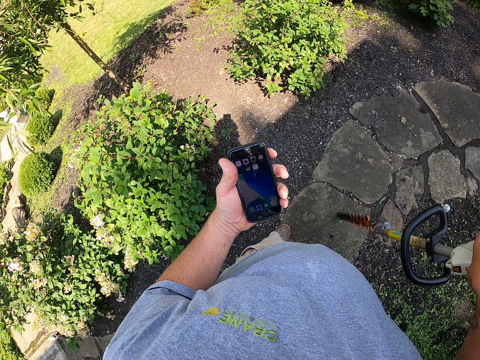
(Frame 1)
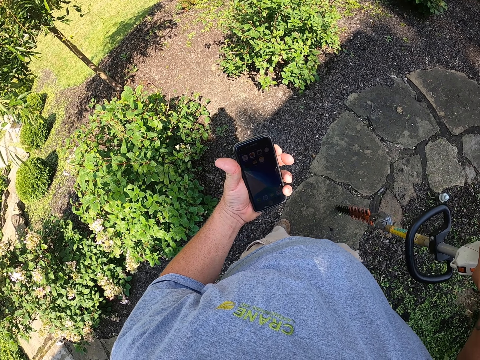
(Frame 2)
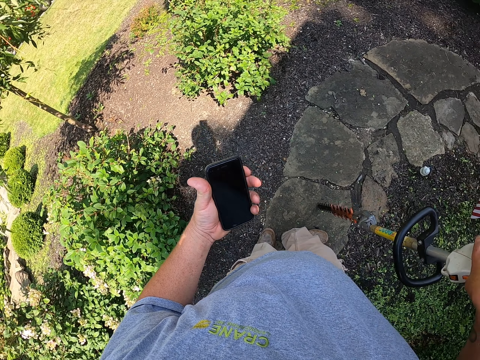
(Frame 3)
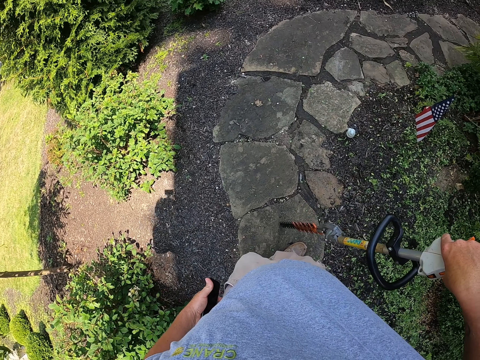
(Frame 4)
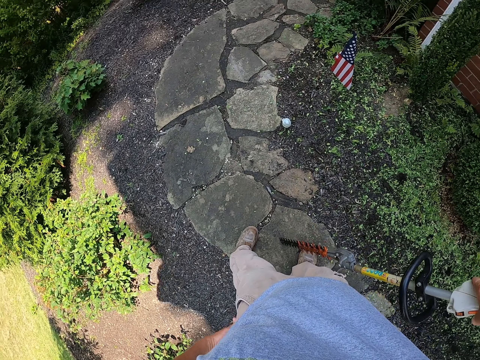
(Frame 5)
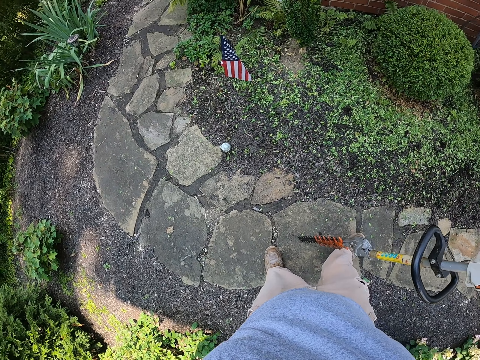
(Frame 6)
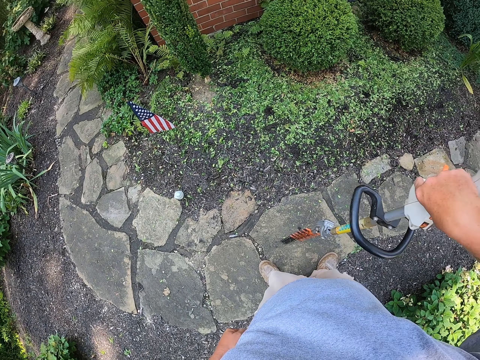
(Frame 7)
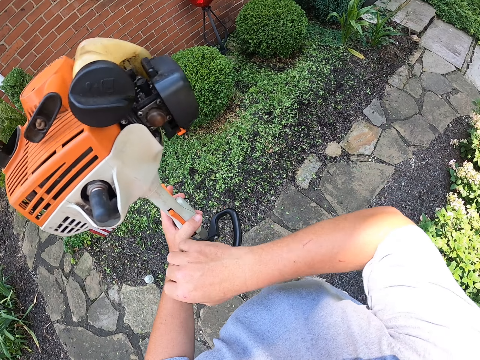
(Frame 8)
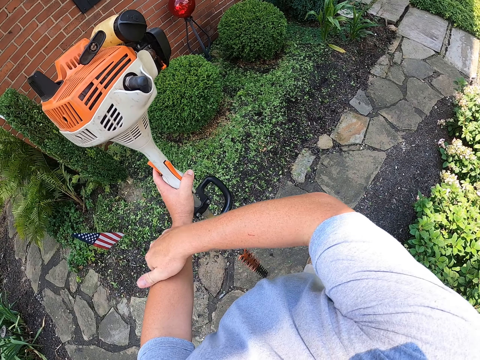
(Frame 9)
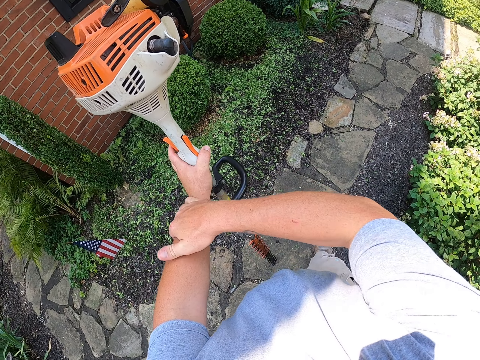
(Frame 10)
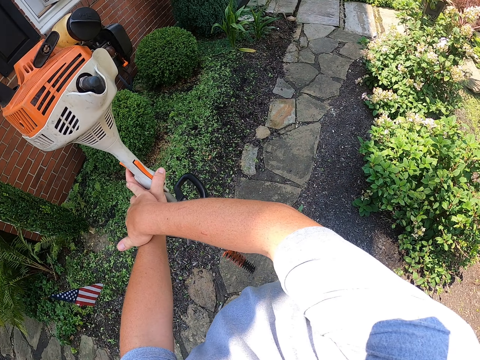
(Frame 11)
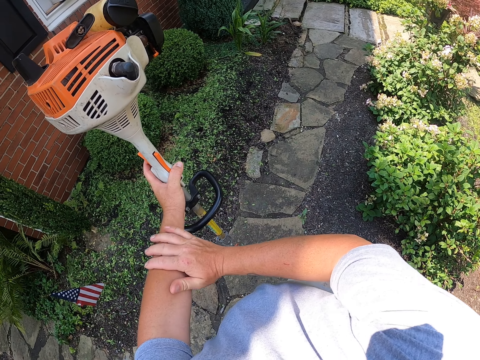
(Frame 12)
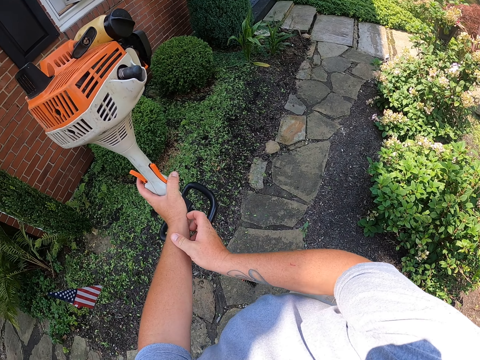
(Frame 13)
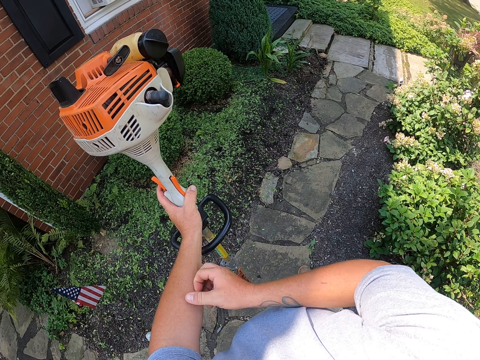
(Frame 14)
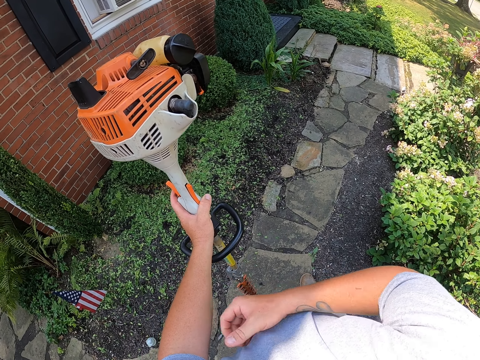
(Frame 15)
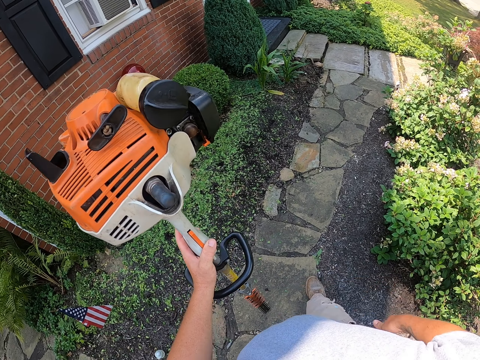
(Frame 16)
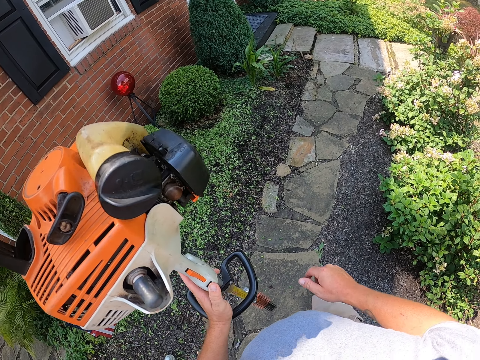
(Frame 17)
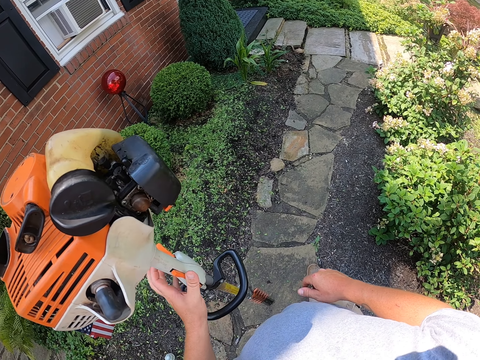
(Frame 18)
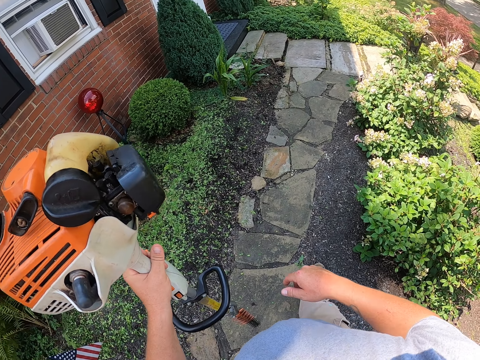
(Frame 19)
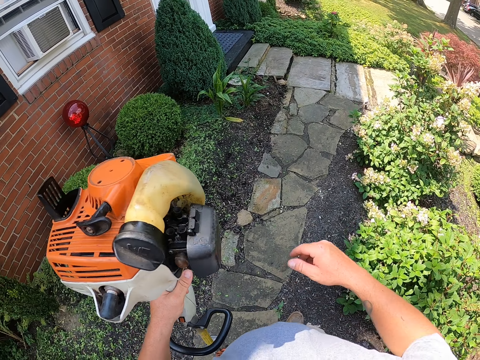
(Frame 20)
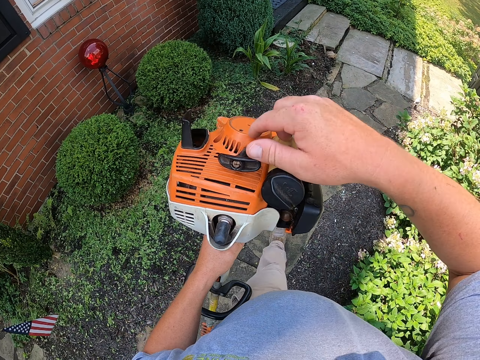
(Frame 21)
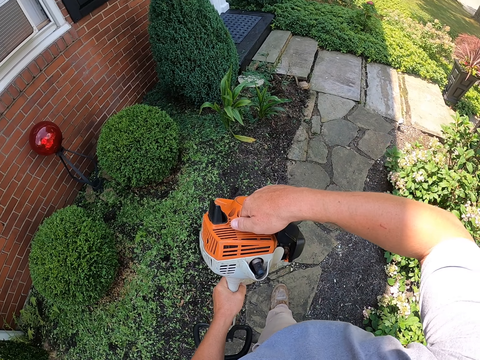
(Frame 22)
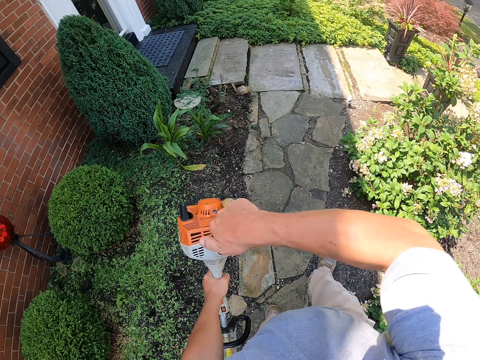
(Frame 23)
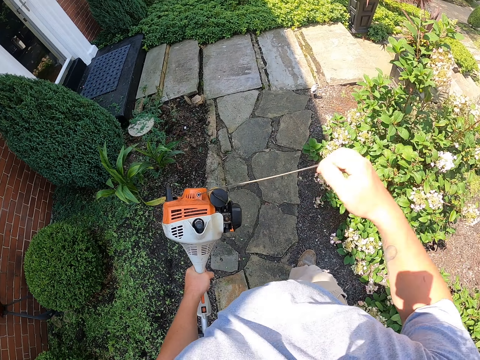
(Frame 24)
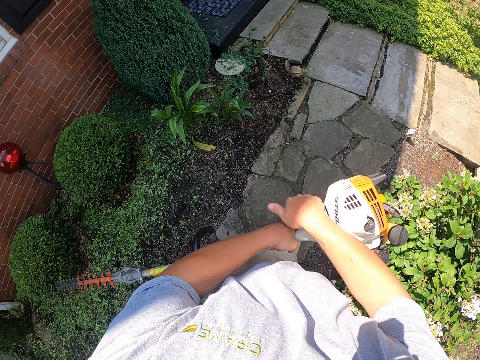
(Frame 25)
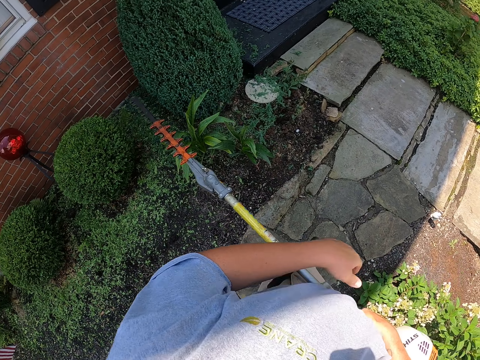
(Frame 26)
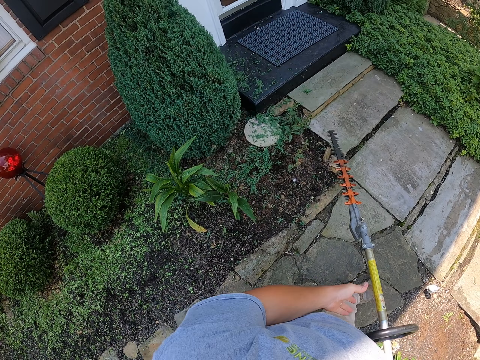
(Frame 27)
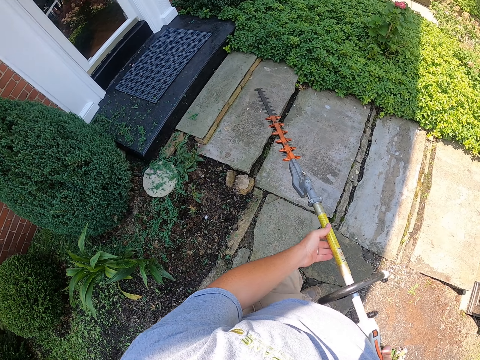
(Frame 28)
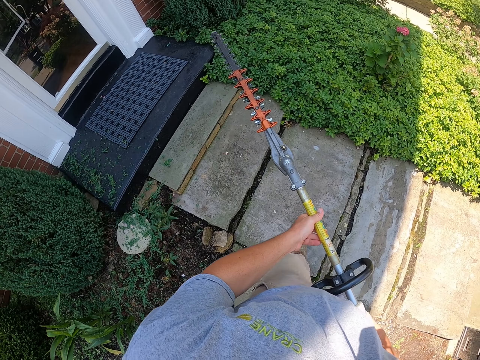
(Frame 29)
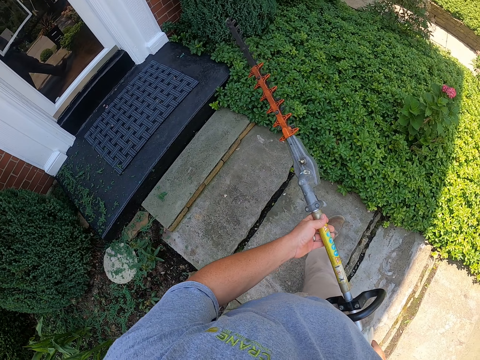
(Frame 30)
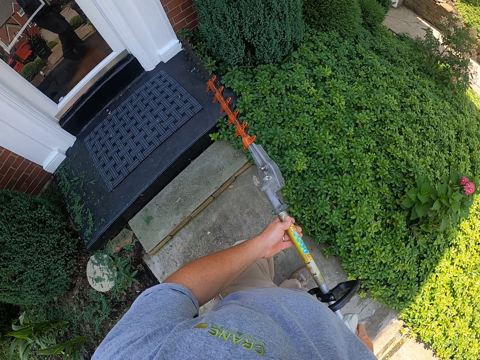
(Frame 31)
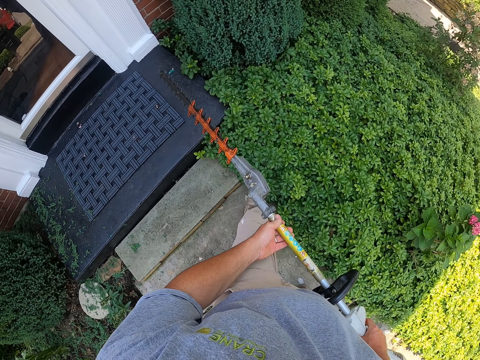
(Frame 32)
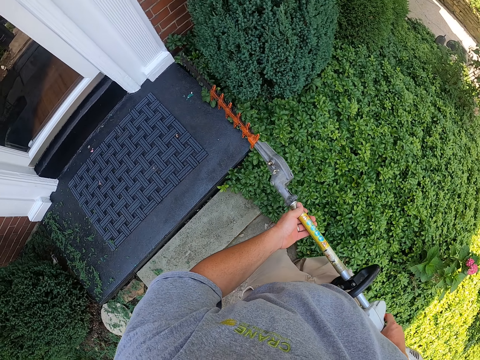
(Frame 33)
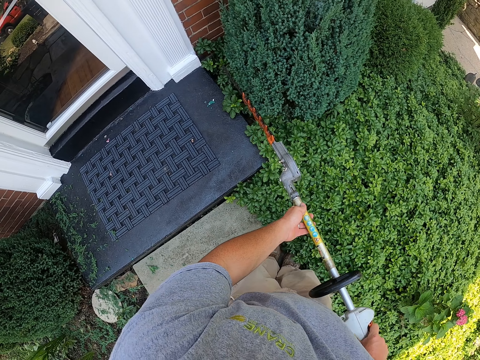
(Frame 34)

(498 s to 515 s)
The camera wearer holds a hedge trimmer. He turns around. He puts his cellphone in the pocket. He holds the hedge trimmer. He scratches his hands. He touches the pole saw. He starts the pole saw and walks towards the house. He lifts the hedge trimmer. He touches the pole saw.

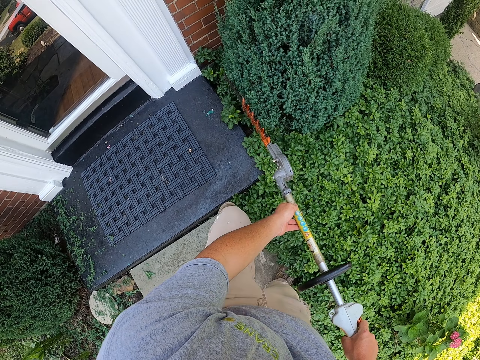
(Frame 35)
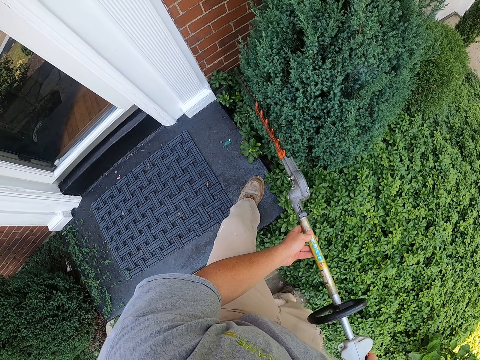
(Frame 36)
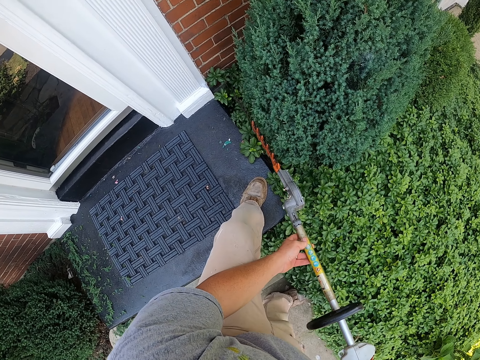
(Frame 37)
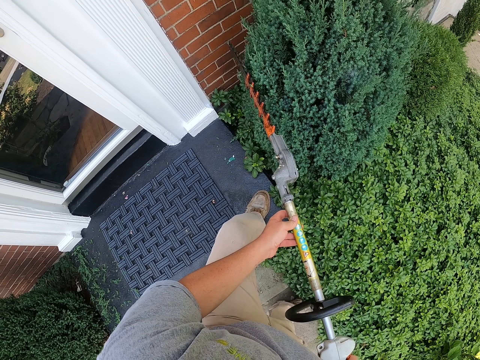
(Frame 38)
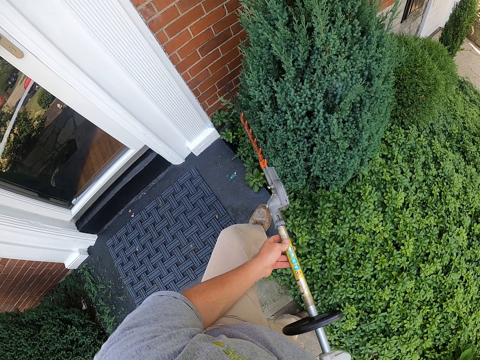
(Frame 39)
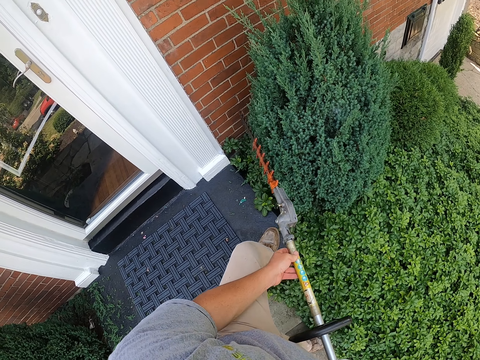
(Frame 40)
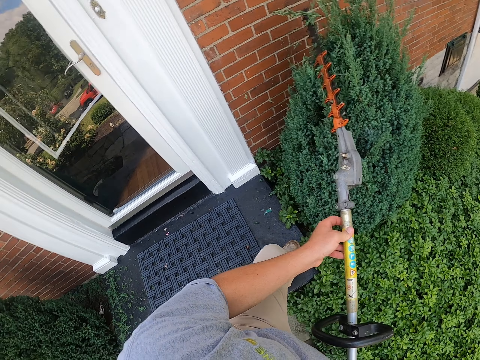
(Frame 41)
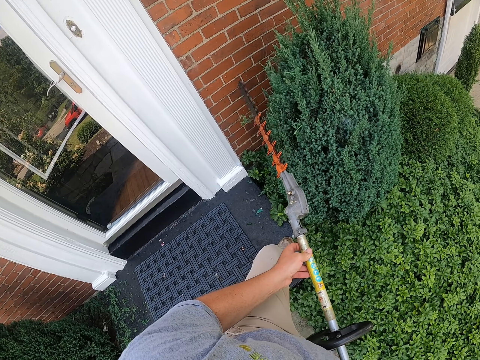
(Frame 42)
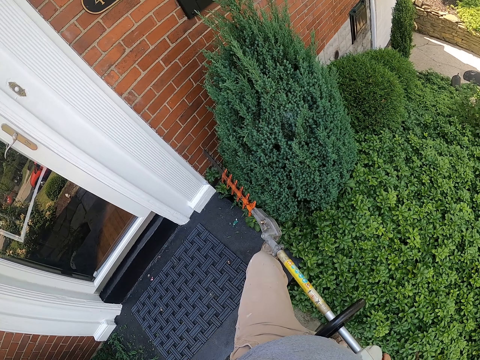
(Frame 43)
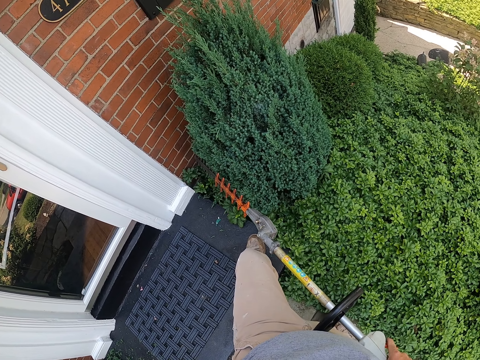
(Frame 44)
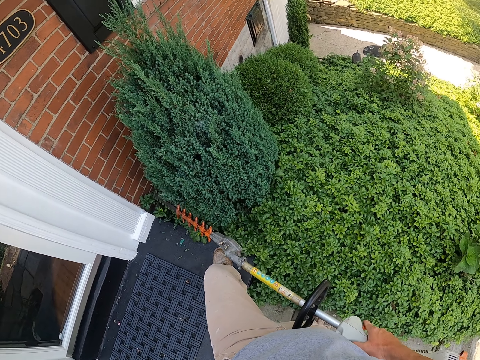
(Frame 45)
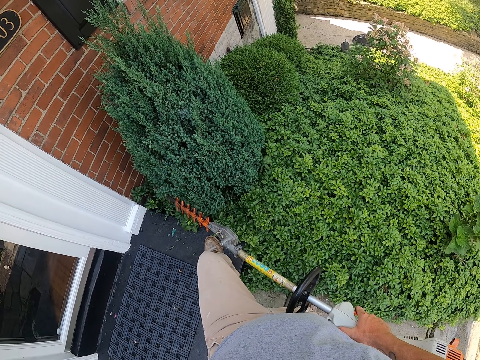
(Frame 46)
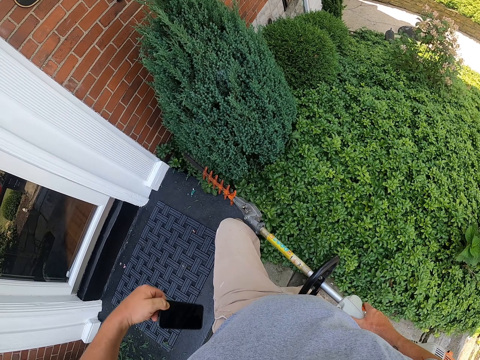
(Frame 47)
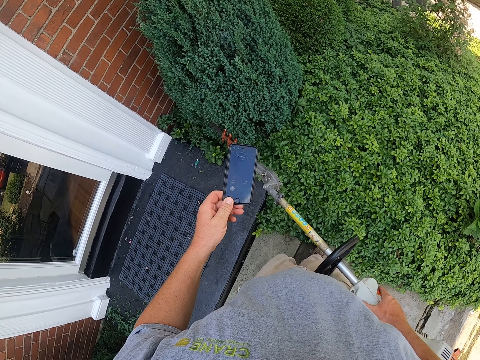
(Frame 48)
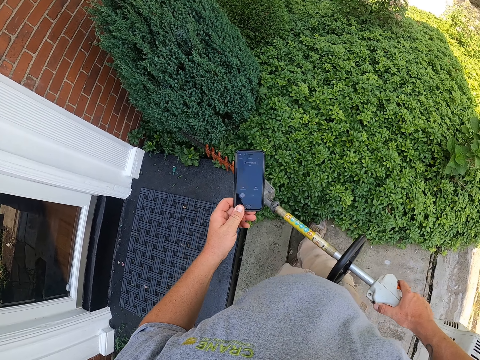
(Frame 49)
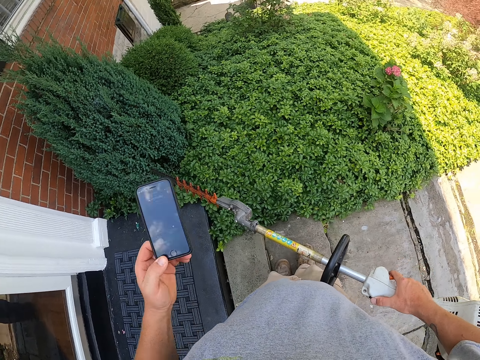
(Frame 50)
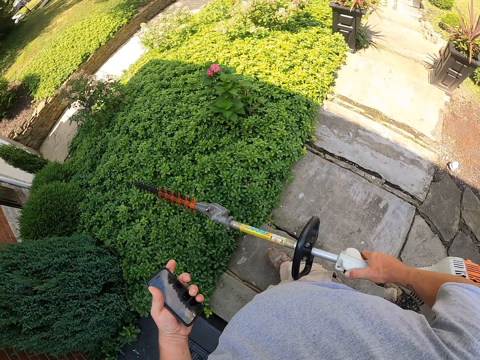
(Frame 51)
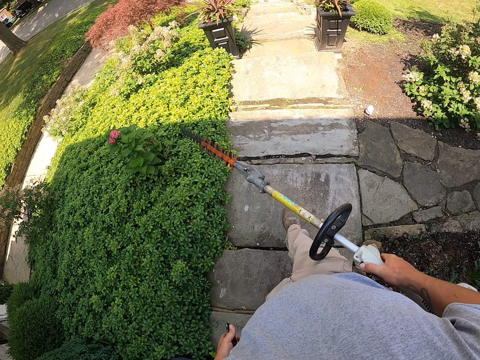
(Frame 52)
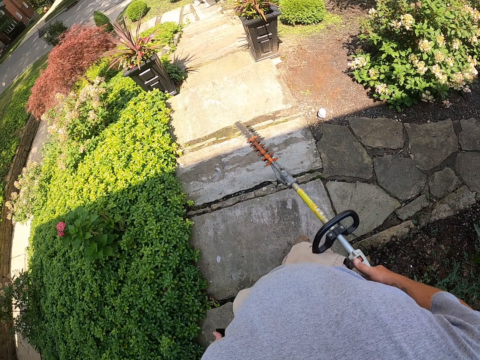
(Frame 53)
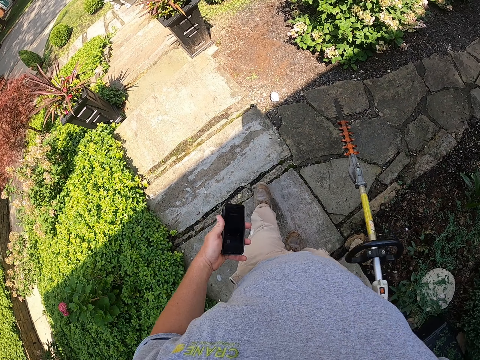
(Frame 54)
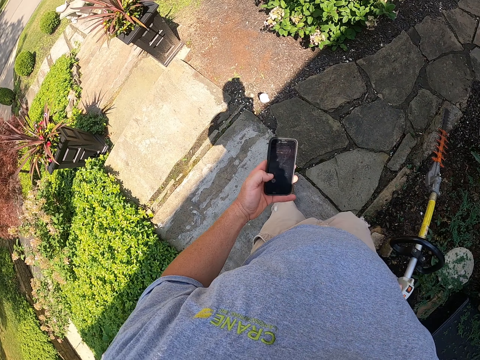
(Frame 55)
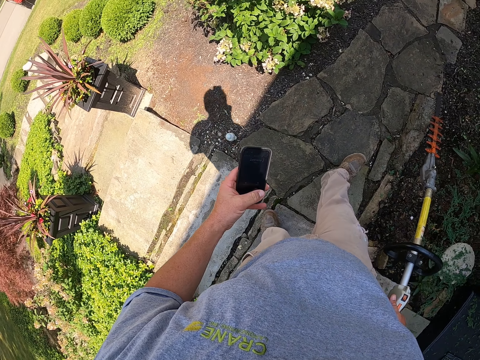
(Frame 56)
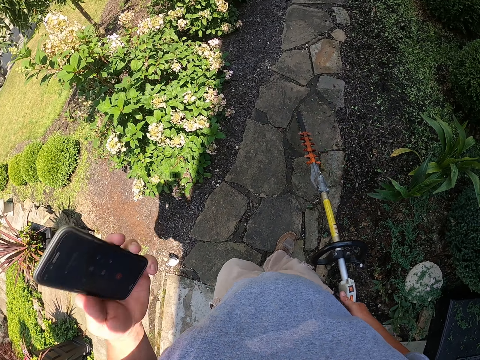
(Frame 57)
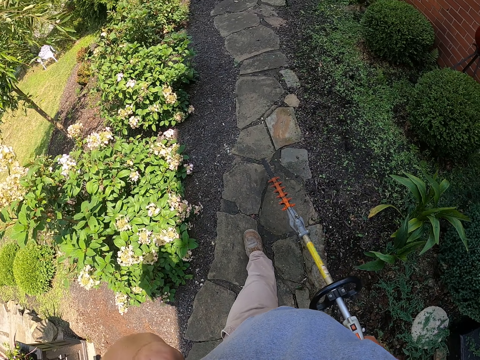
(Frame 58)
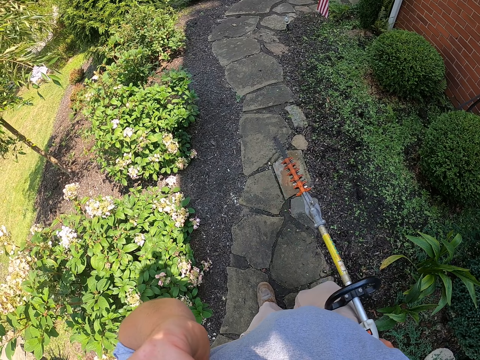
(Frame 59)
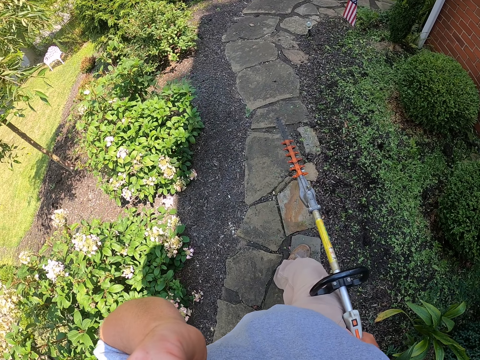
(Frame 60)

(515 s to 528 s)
The camera wearer trims the hedge with a hedge trimmer. He pauses and holds the hedge trimmer. He holds the hedge trimmer again. He removes the cellphone from his pocket. He stares at the cellphone. He walks on the sidewalk with the hedge trimmer. He scrolls on his cellphone. He picks up the call and holds the hedge trimmer. He talks on his cellphone.
